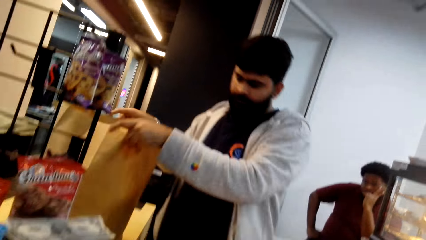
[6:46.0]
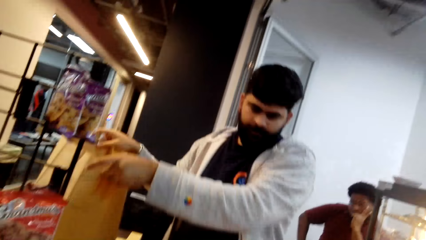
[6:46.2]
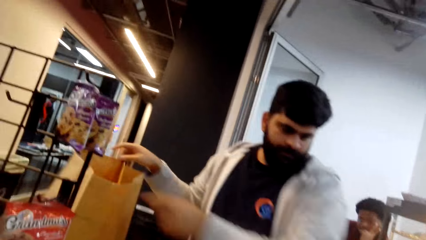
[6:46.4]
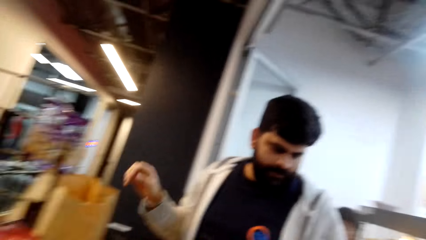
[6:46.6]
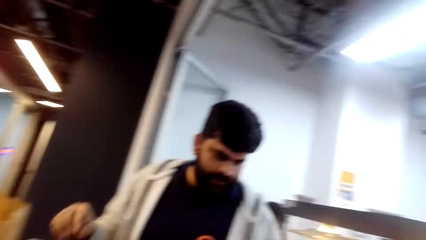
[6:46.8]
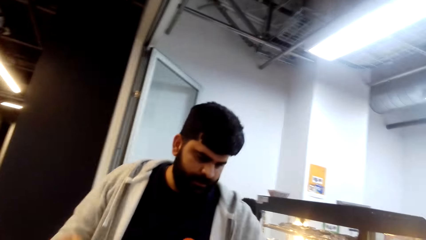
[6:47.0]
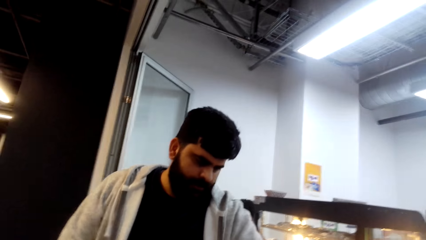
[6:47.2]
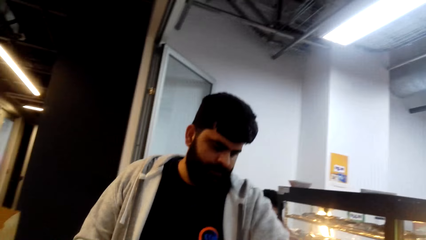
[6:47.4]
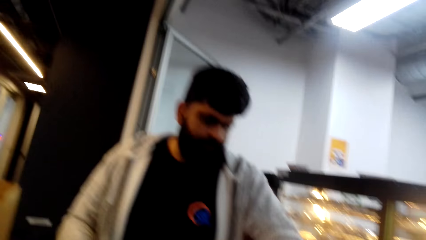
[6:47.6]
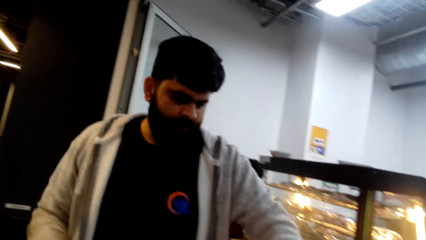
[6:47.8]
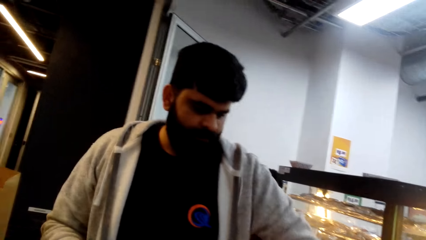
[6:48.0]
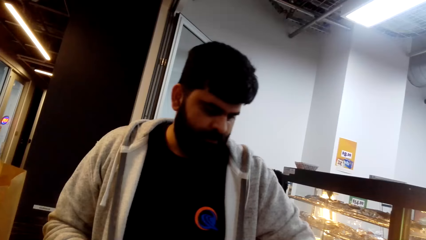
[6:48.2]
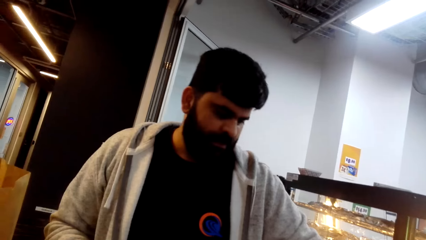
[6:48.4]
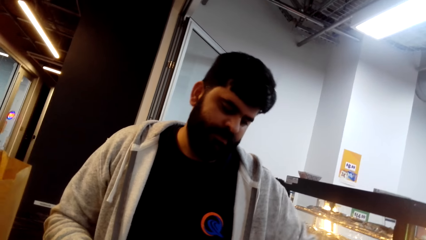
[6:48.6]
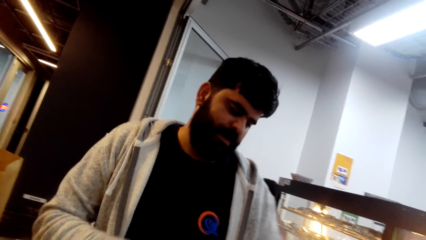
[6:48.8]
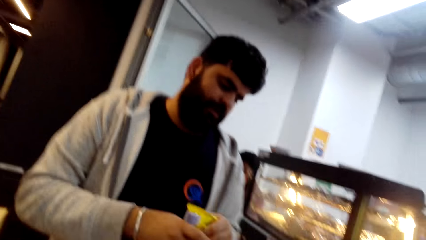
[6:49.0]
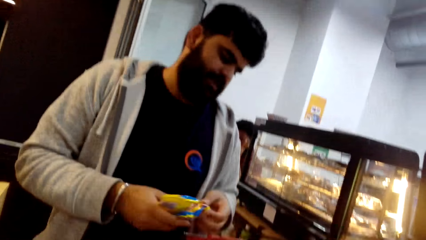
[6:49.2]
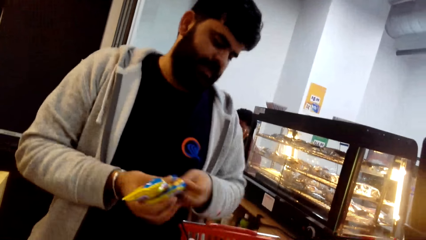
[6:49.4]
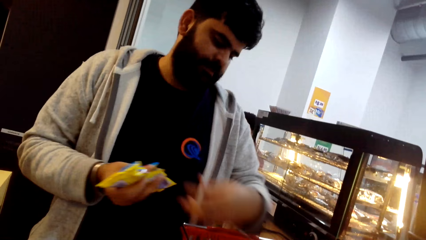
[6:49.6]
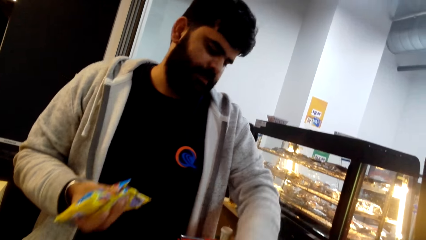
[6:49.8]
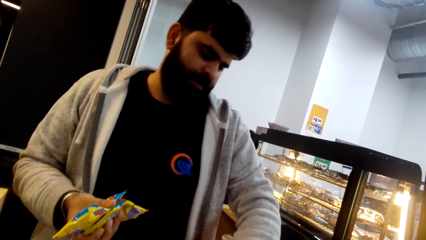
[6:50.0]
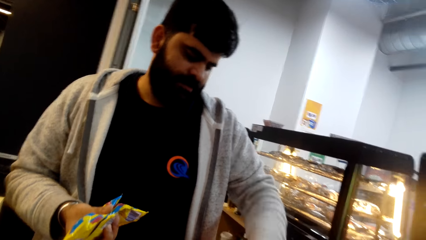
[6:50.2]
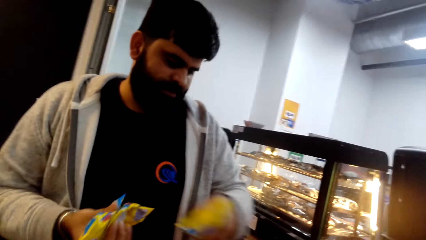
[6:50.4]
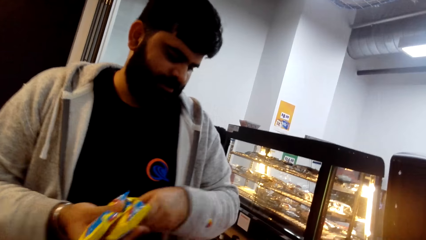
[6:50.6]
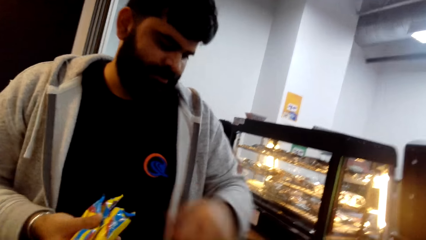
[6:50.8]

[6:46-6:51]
A person picks up something from the basket. The person interacts with the camera wearer.

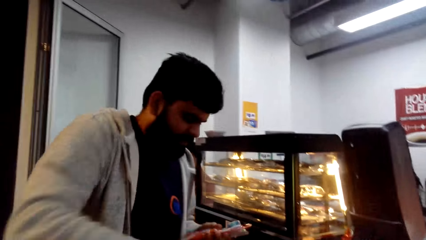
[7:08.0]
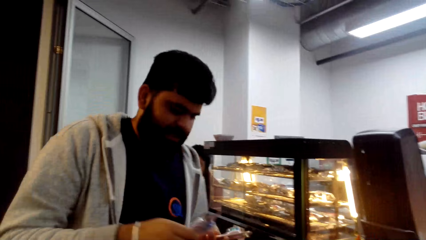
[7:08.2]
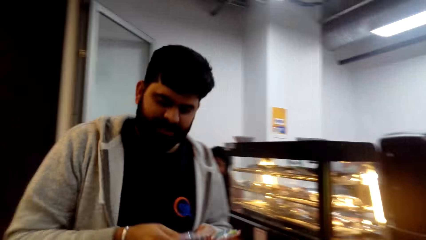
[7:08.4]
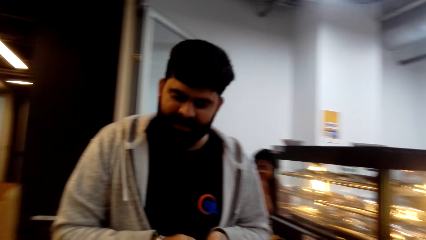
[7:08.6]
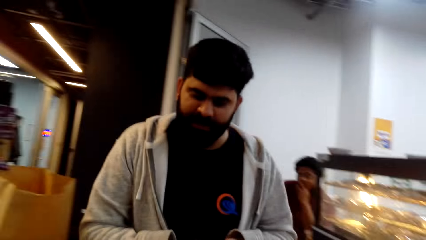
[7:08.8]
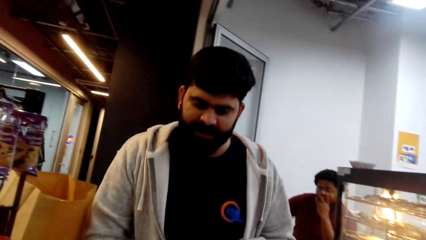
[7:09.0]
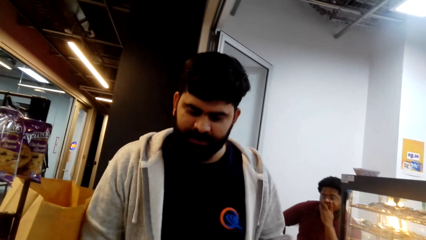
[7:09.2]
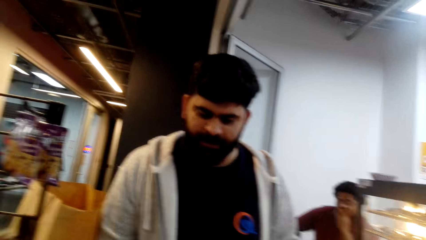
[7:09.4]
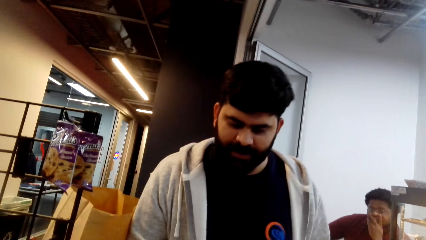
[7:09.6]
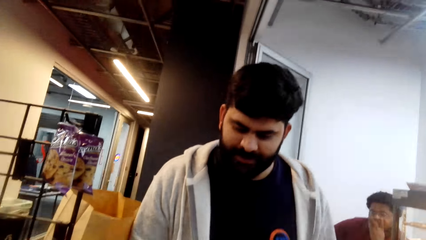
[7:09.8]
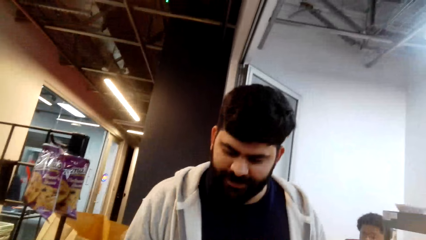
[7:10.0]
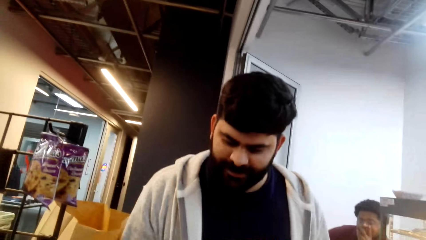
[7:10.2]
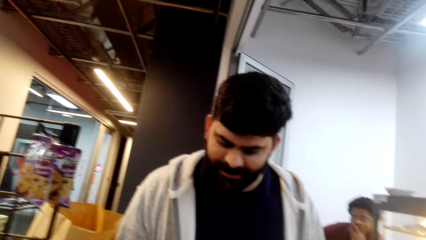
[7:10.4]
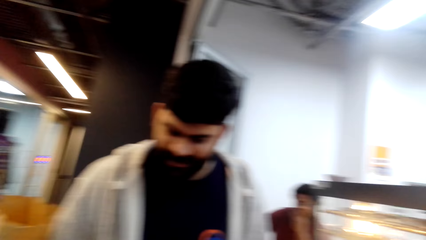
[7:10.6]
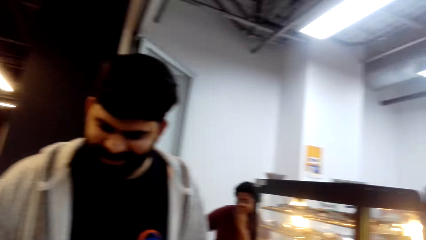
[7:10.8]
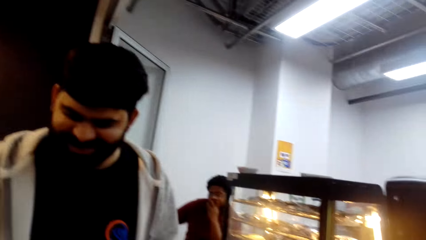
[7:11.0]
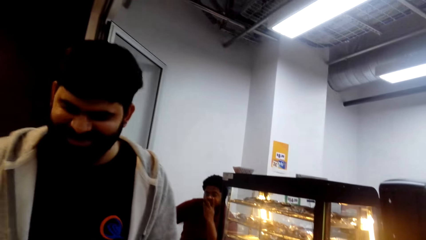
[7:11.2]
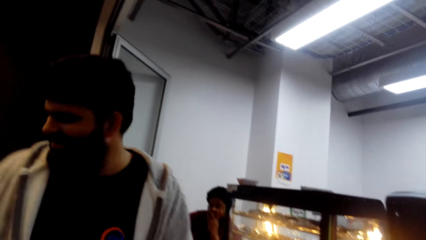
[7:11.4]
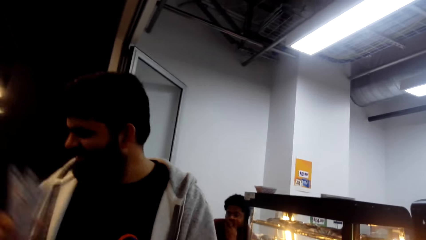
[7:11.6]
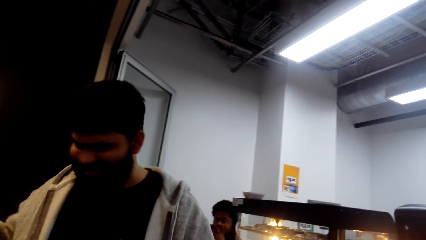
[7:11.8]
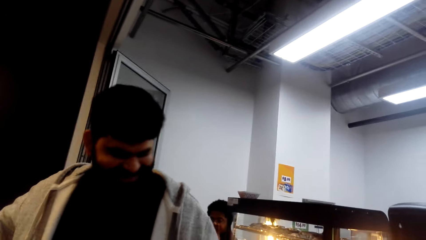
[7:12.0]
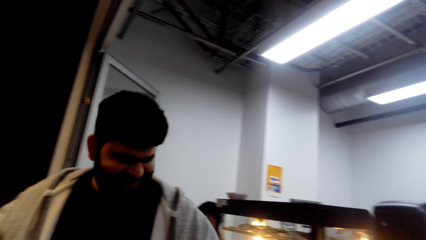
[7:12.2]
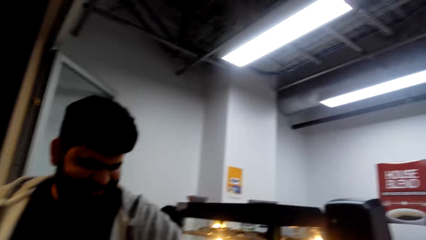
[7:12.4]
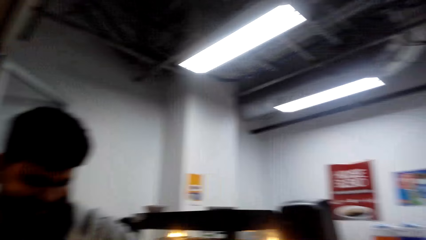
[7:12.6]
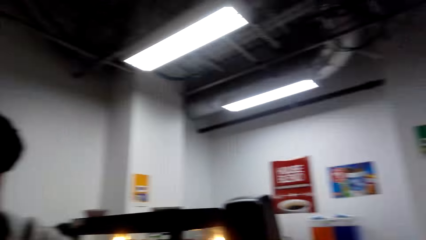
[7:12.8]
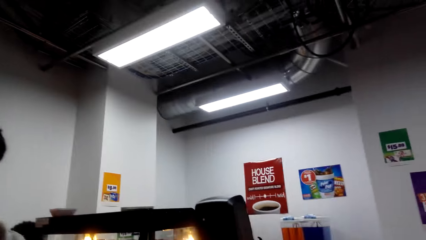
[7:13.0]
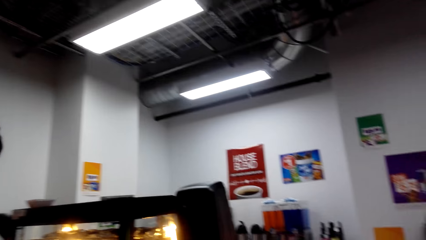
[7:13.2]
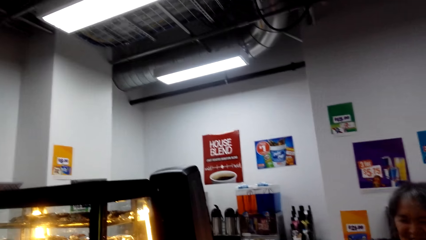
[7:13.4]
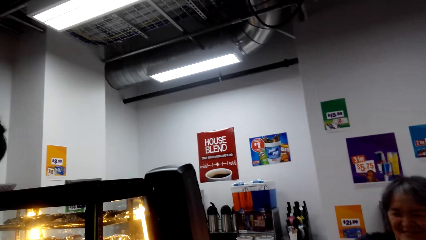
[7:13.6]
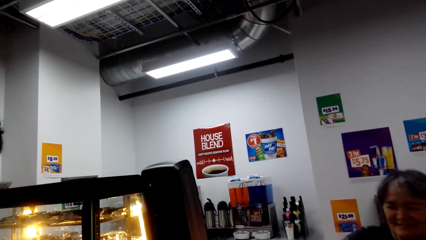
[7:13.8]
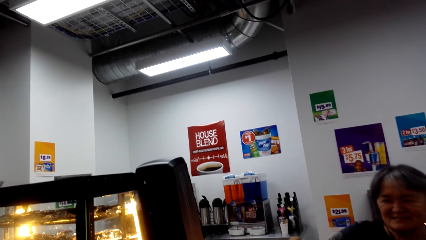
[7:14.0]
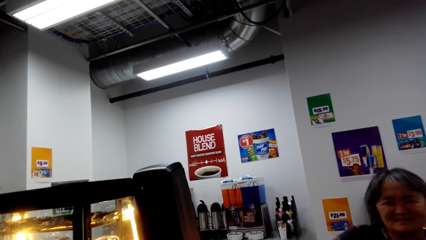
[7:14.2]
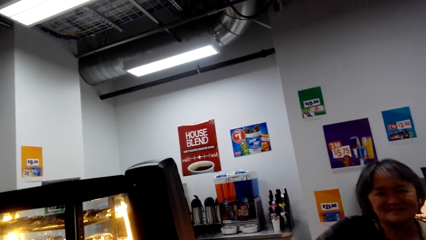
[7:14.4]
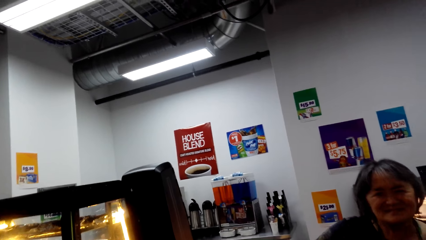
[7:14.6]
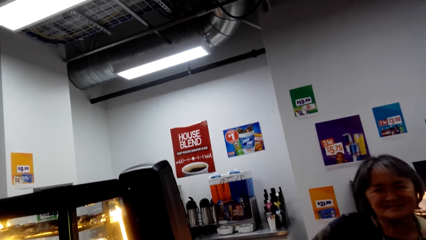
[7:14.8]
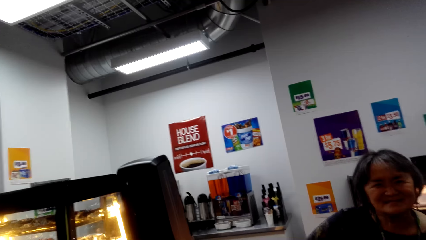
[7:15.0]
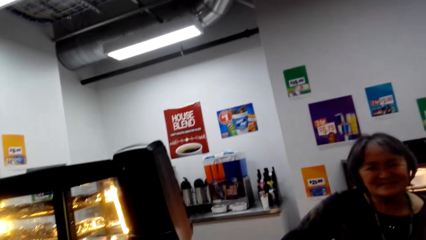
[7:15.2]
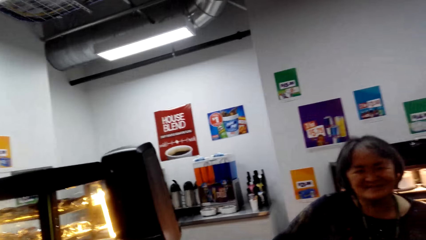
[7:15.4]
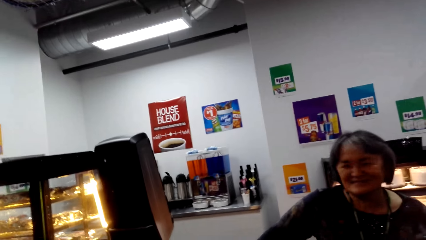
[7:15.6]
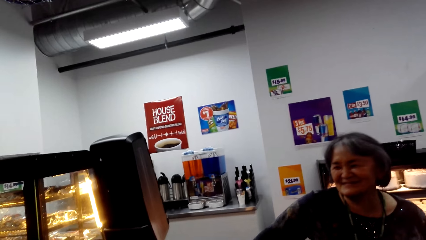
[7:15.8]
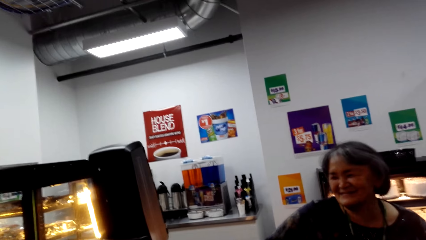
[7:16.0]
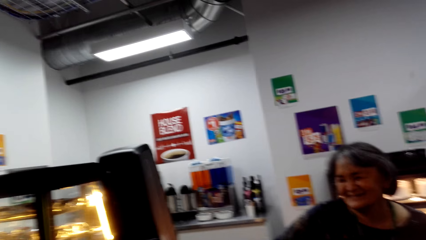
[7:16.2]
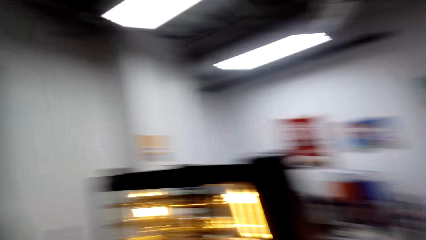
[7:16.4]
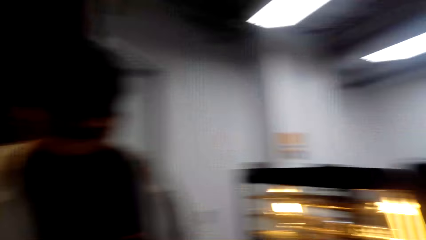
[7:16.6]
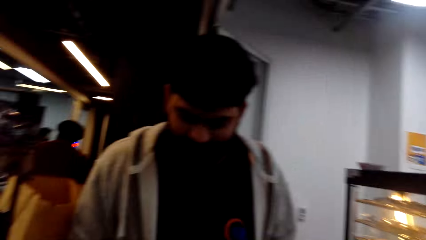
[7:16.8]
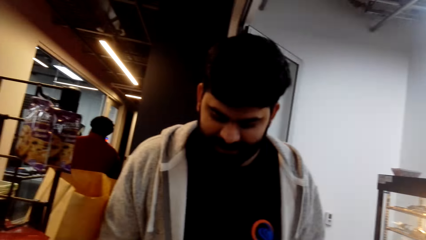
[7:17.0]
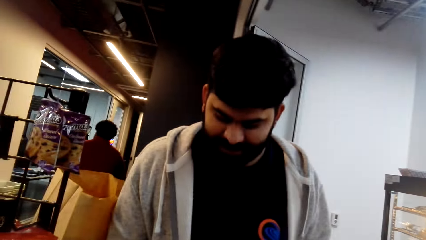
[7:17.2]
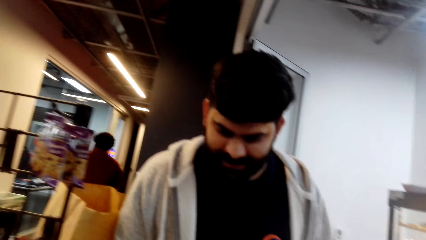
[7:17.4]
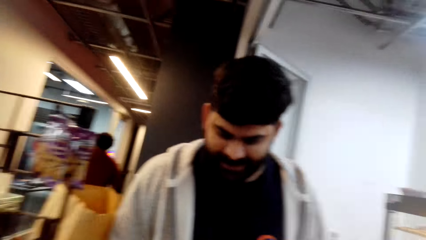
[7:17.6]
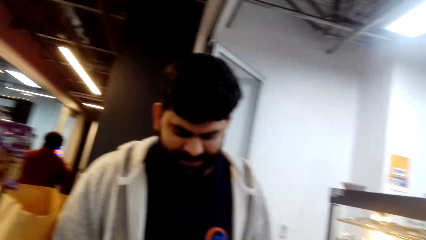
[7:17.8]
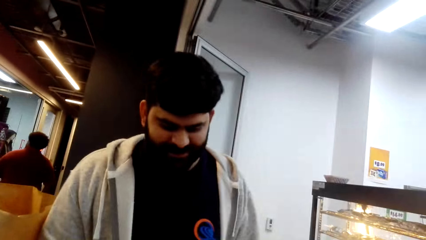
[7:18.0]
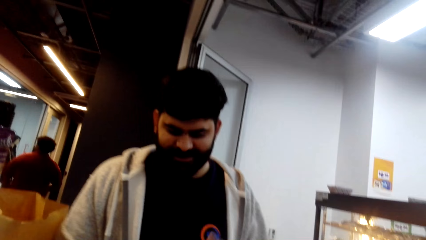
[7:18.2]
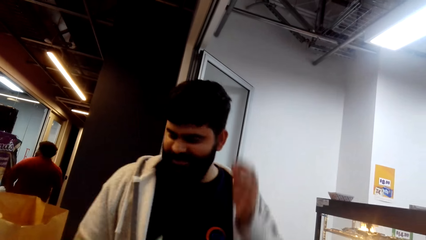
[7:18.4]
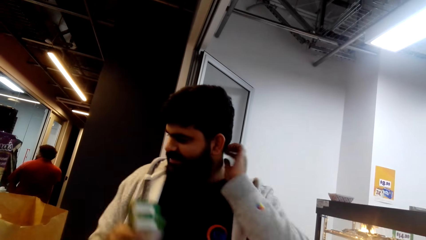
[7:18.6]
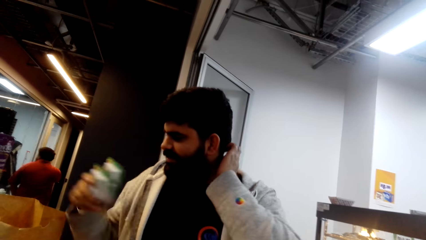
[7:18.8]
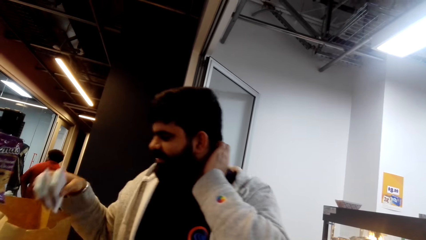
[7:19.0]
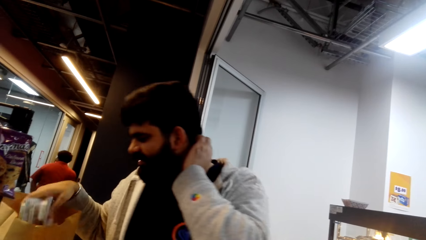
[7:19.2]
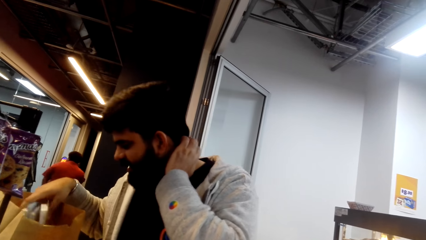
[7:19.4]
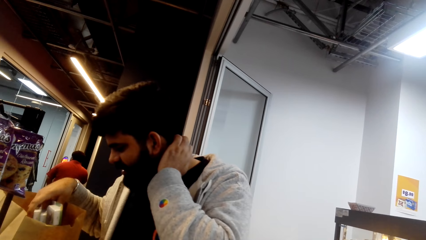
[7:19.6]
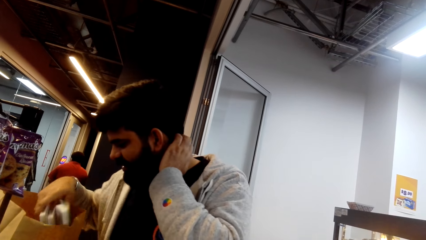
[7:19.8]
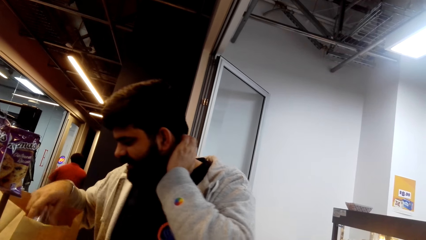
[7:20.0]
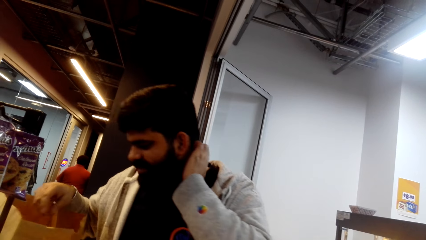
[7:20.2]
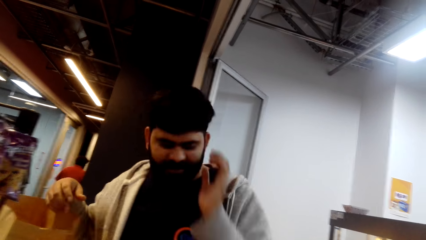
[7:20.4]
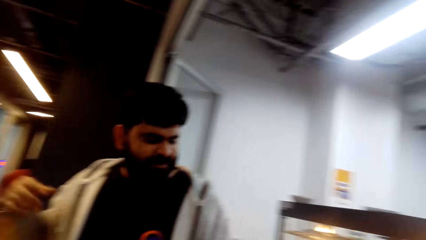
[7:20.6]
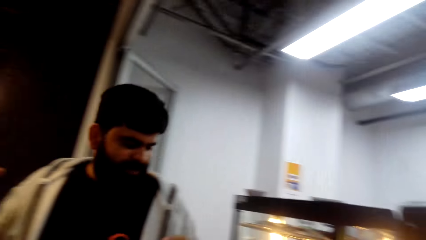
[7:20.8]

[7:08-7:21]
A person interacts with the camera wearer. The person touches the head. The person puts something in the shopping bag.
